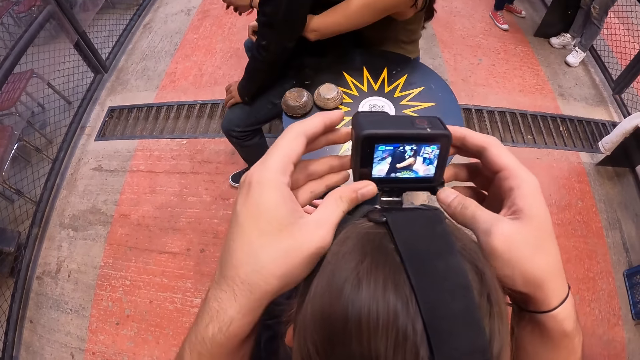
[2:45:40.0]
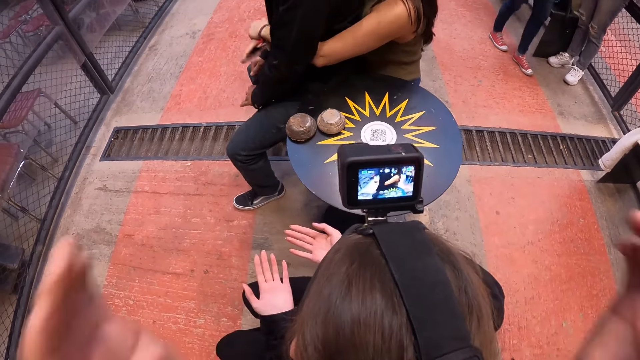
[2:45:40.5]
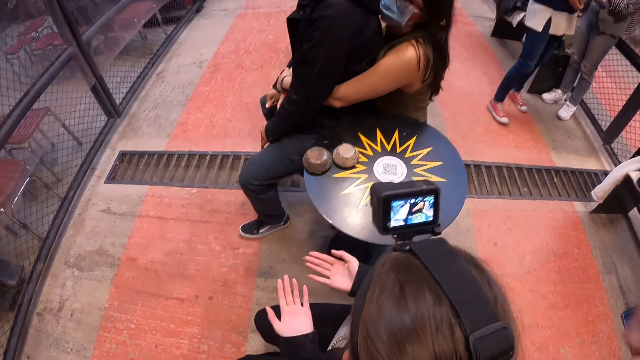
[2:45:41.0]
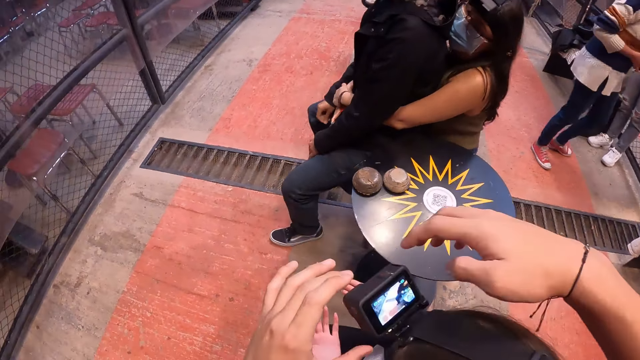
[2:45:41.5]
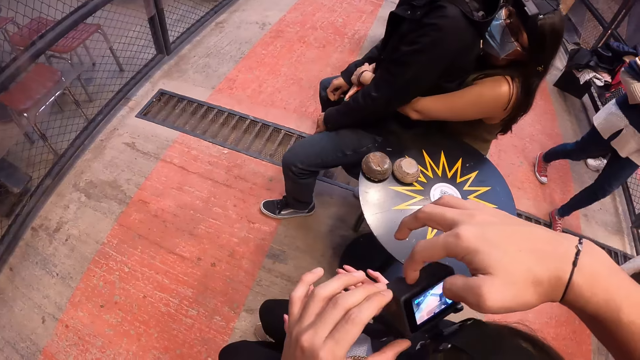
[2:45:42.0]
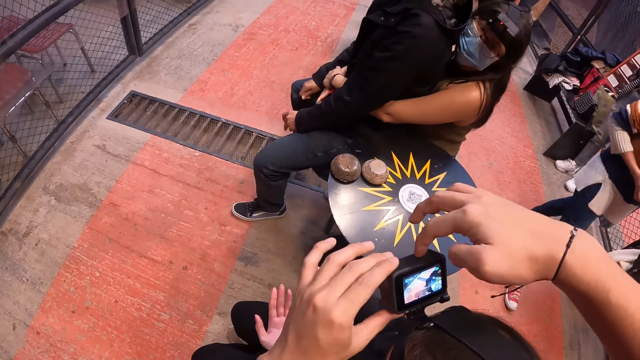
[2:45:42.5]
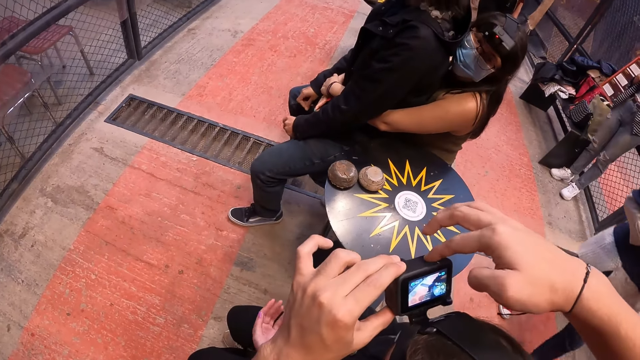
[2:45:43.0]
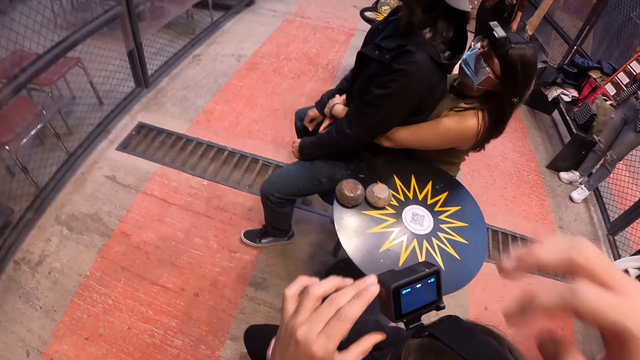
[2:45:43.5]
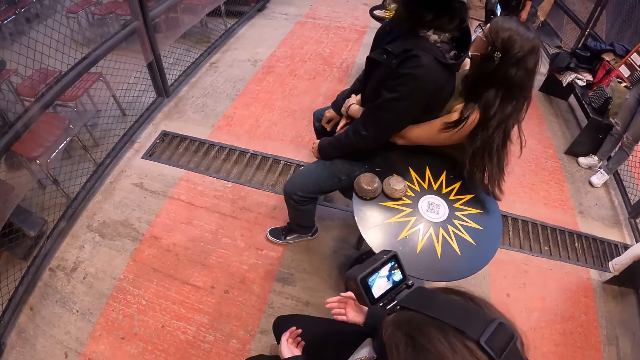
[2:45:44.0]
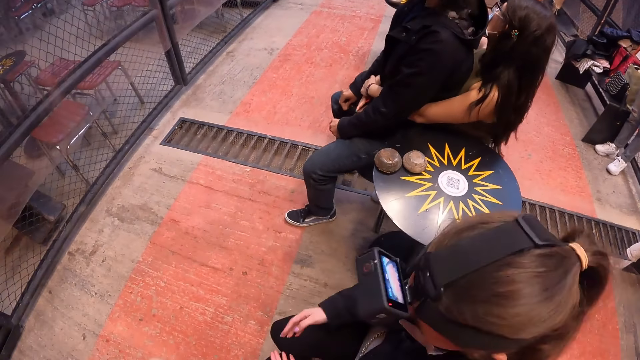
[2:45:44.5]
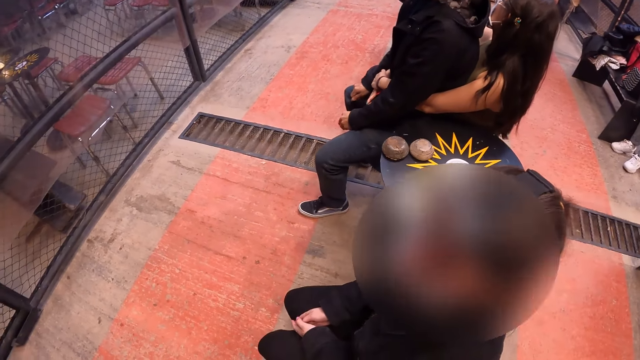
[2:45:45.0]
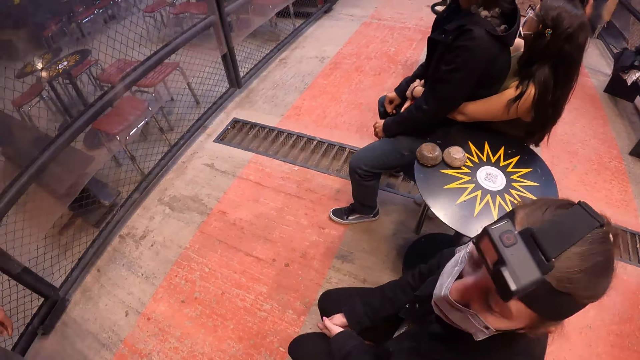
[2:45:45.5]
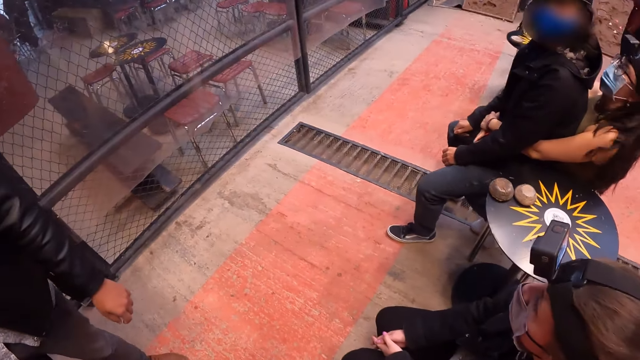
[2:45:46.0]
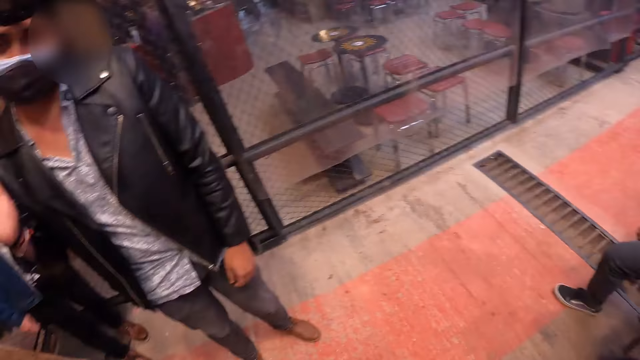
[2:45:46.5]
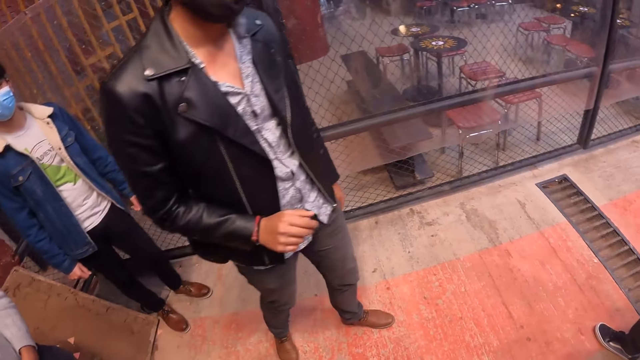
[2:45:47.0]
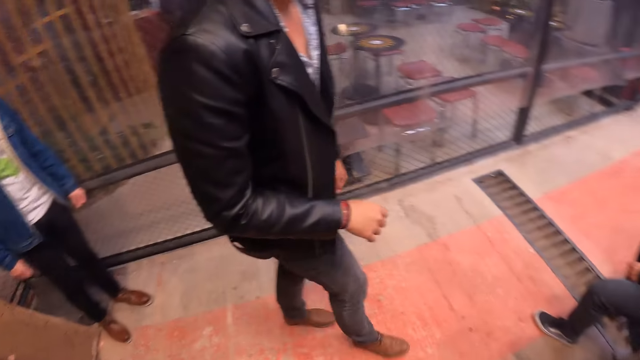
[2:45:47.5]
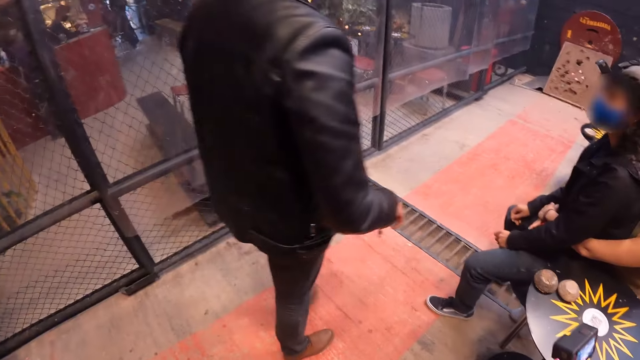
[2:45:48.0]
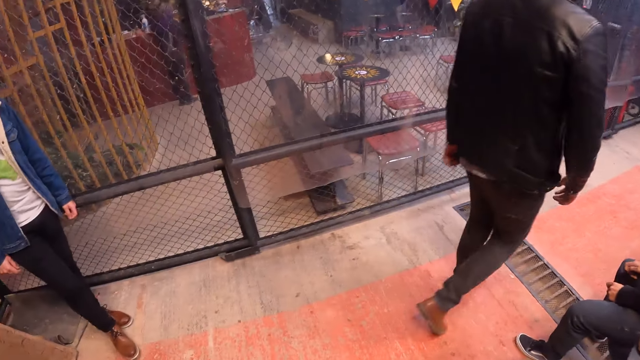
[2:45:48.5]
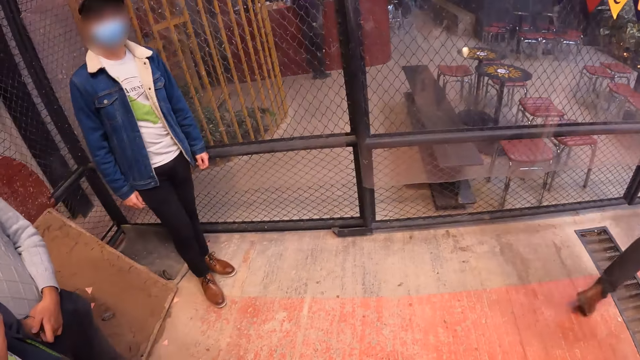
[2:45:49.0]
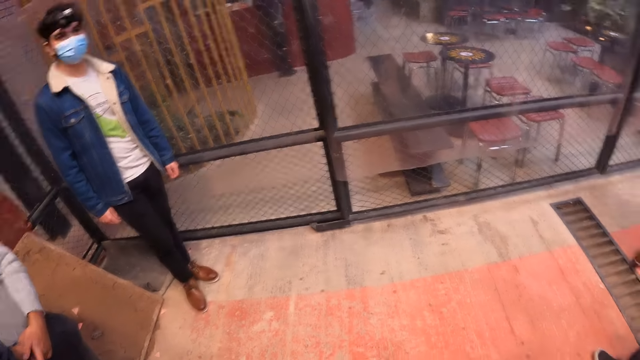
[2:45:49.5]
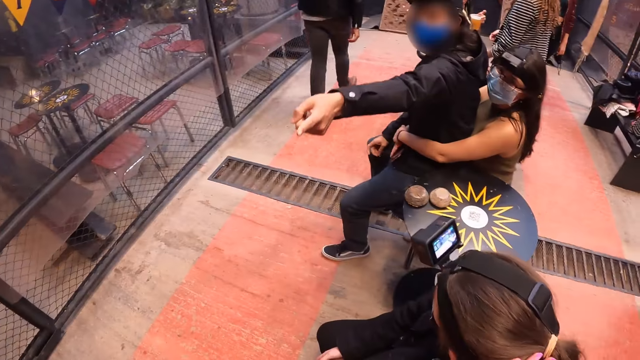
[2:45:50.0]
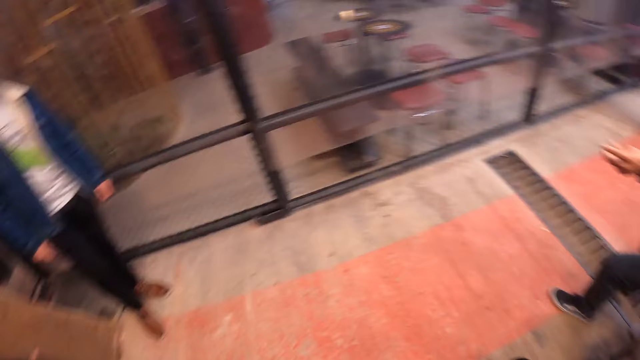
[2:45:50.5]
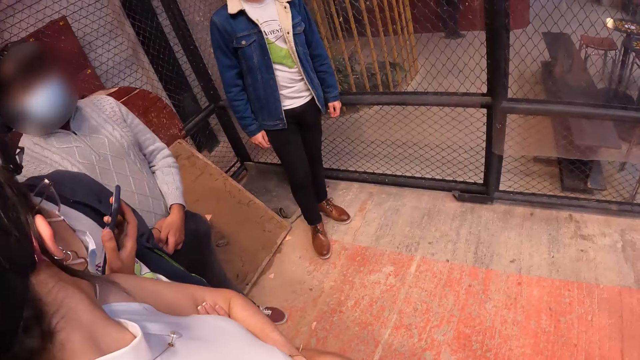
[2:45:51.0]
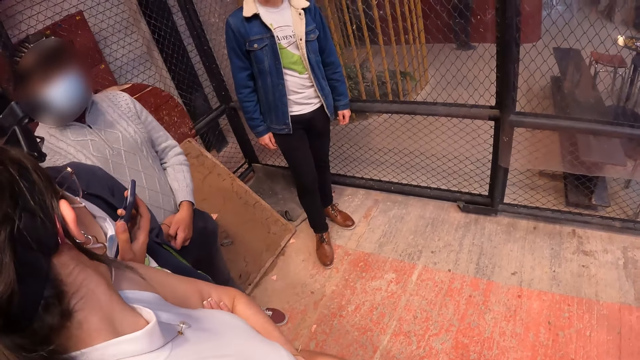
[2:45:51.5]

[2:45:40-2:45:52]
The camera wearer moves hands. They adjust the camera and look around the room.

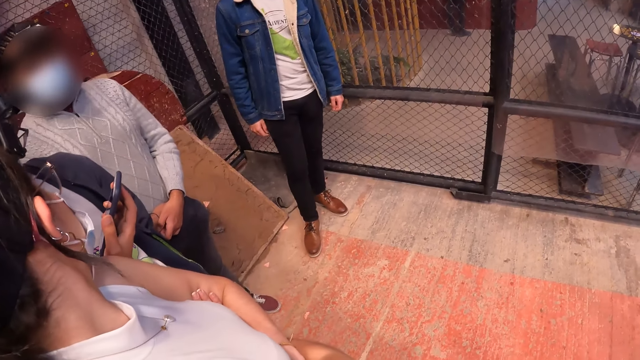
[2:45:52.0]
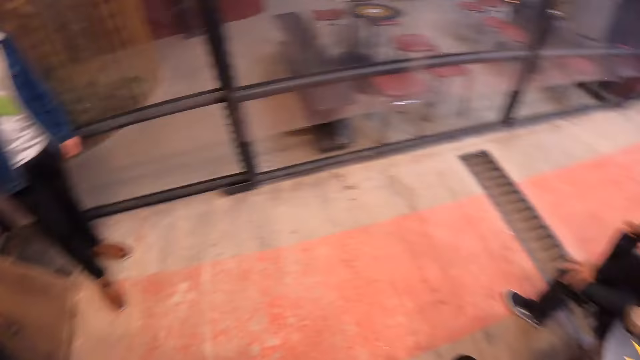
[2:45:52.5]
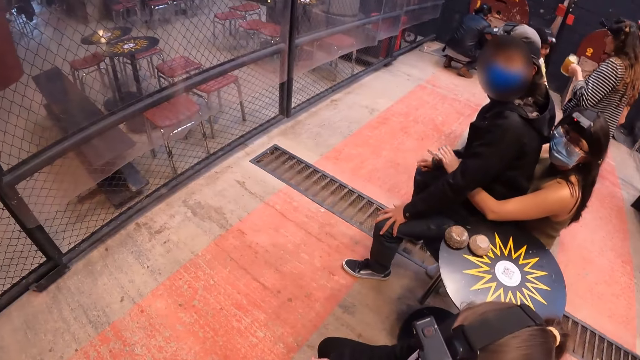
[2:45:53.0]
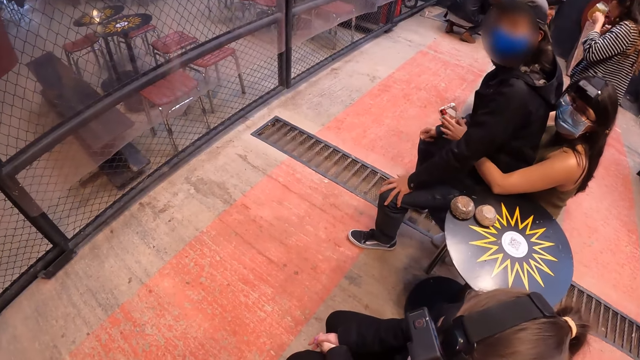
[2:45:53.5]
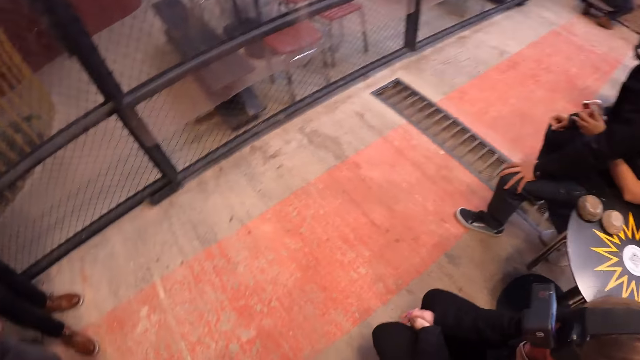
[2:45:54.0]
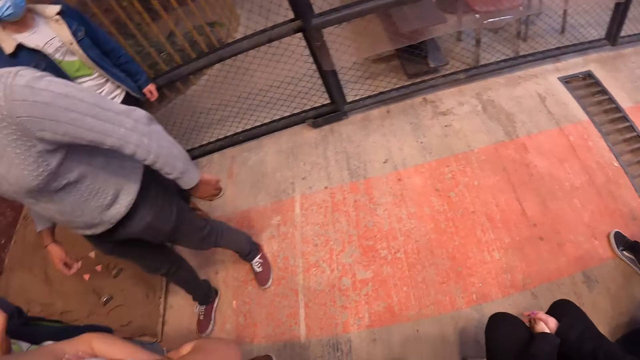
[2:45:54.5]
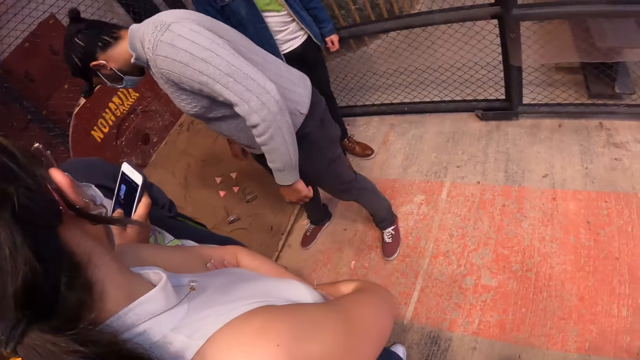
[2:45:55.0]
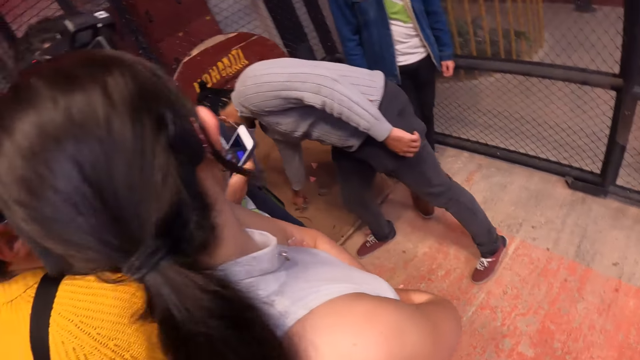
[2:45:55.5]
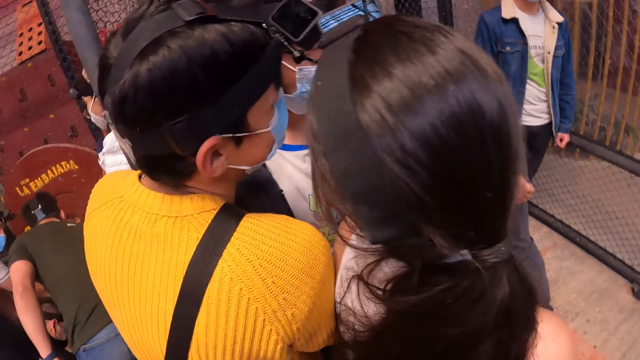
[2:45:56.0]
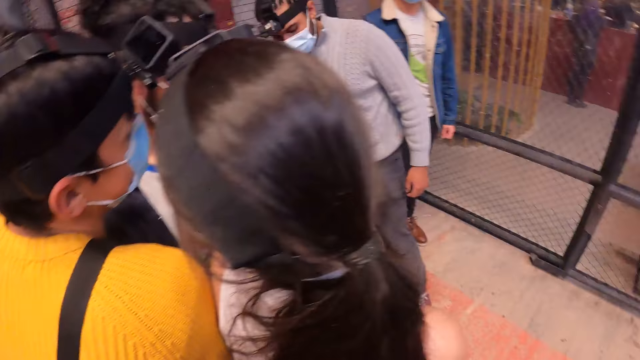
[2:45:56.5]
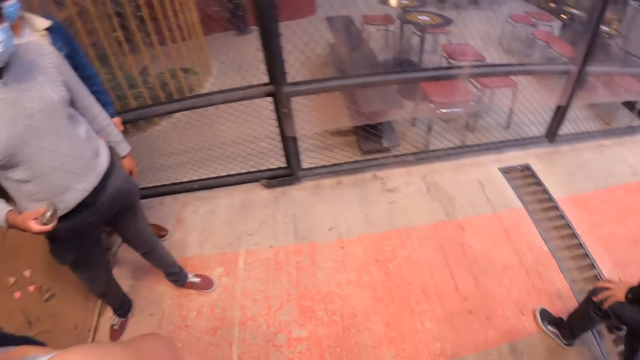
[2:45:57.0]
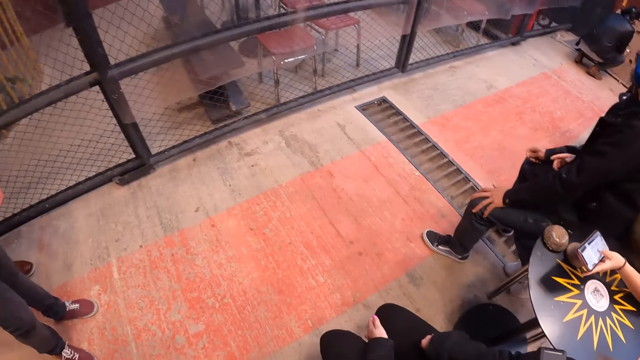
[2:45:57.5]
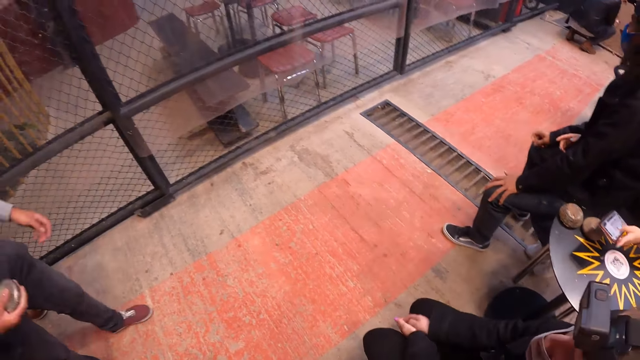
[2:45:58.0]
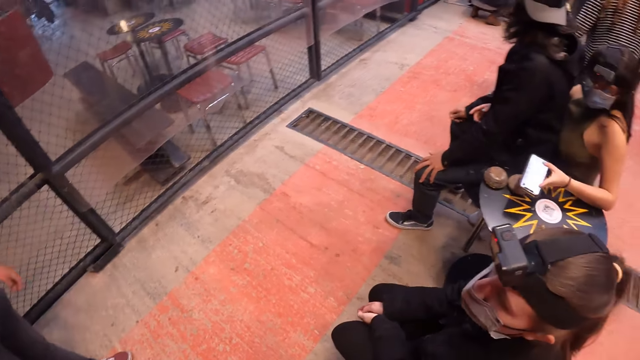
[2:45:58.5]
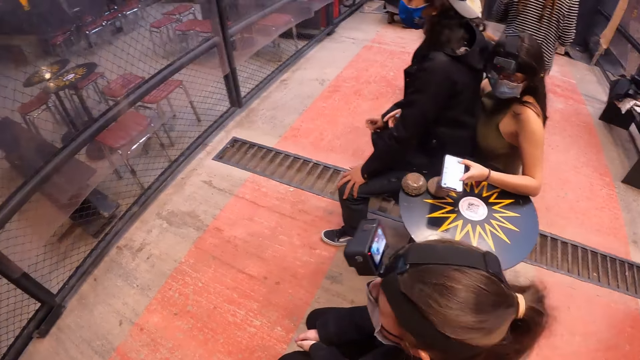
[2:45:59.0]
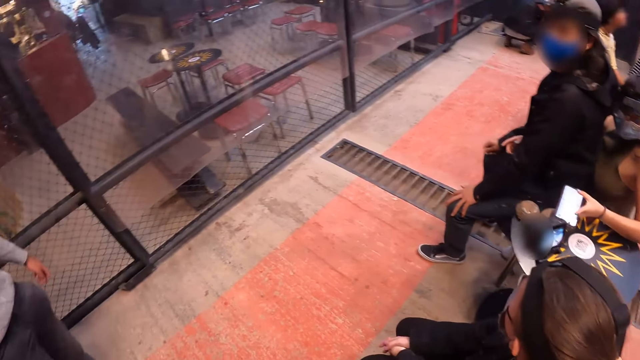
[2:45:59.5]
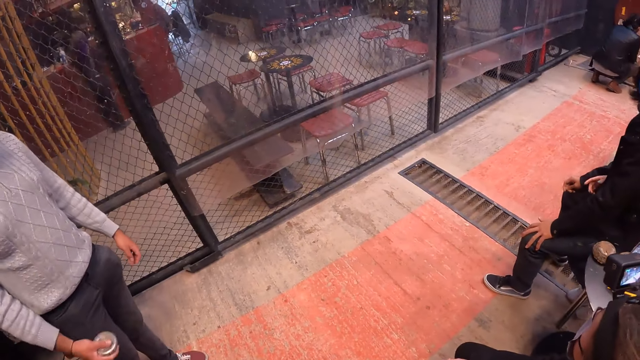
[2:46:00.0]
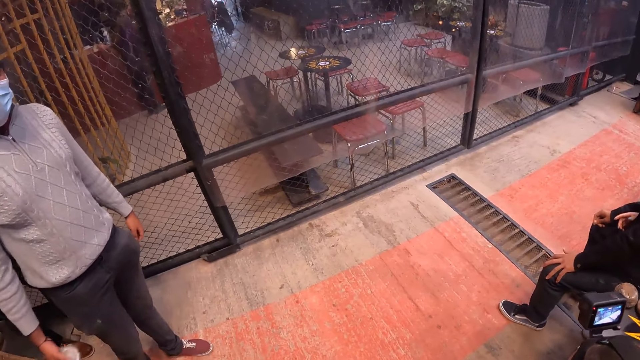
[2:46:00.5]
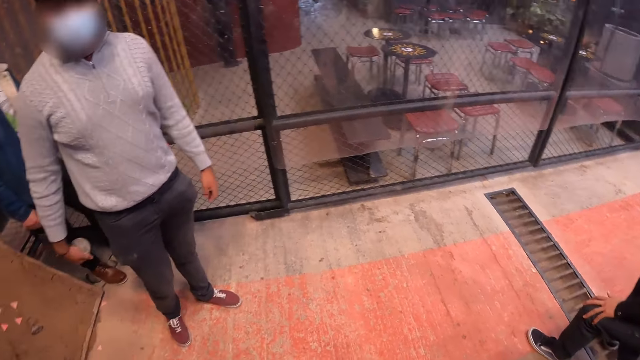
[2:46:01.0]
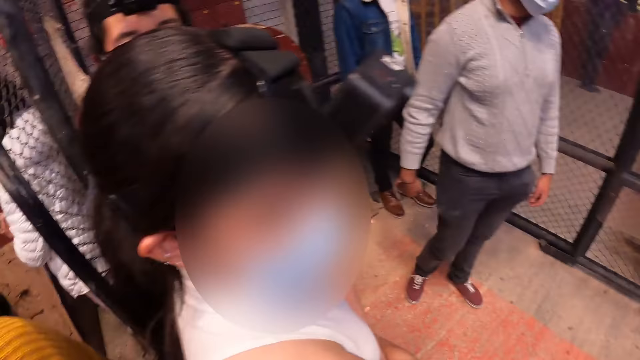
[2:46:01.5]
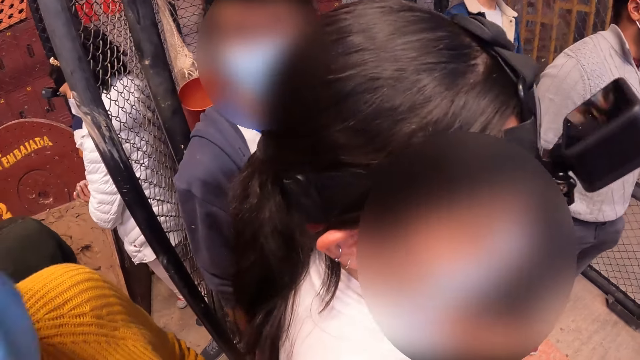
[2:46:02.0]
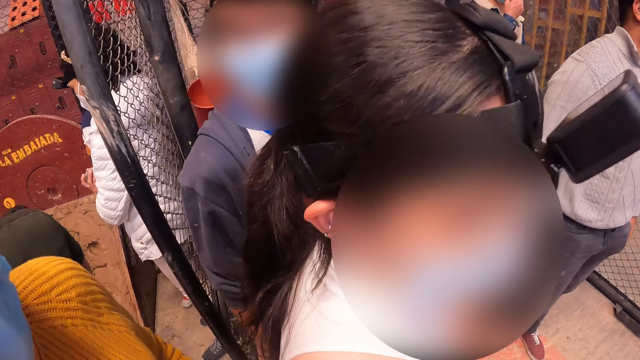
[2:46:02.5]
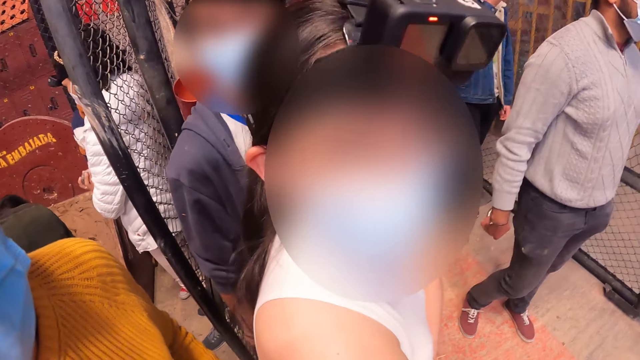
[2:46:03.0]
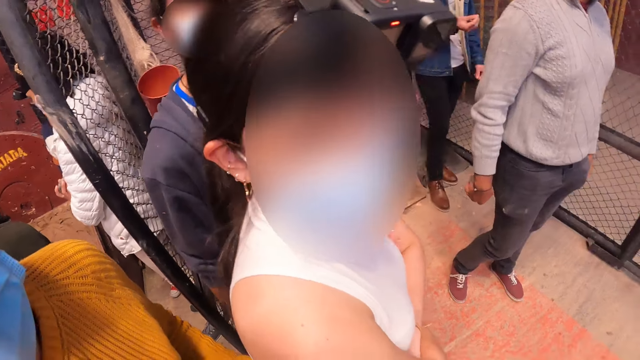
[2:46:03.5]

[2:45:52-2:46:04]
The camera wearer converses with the woman.
